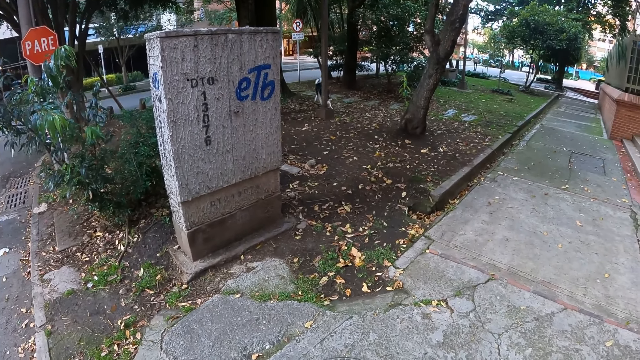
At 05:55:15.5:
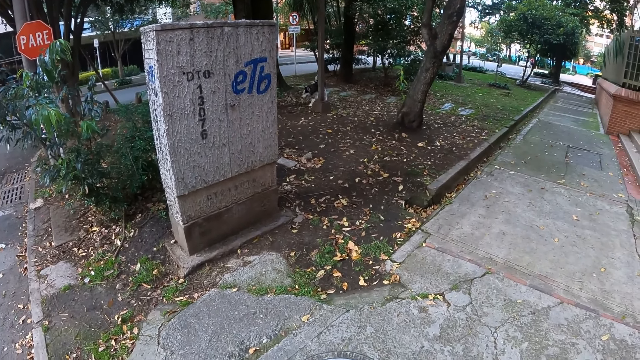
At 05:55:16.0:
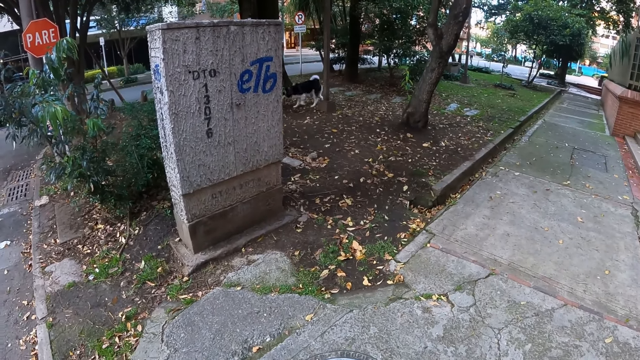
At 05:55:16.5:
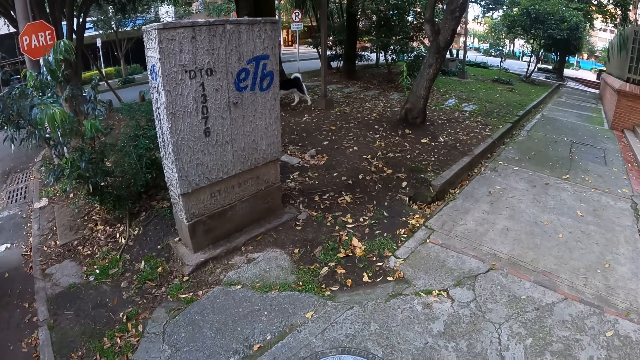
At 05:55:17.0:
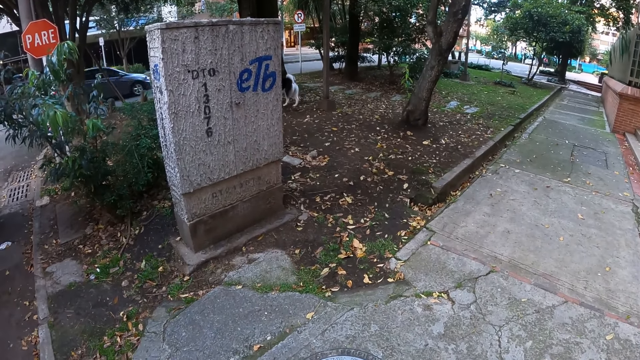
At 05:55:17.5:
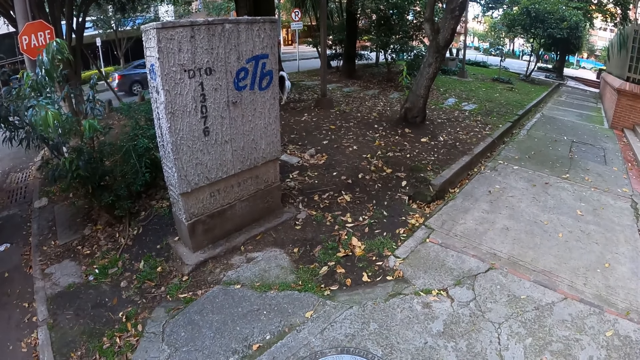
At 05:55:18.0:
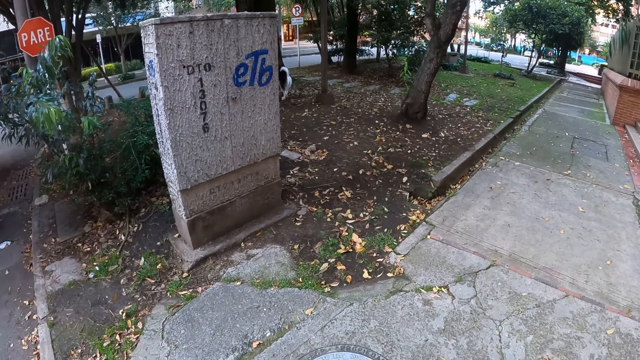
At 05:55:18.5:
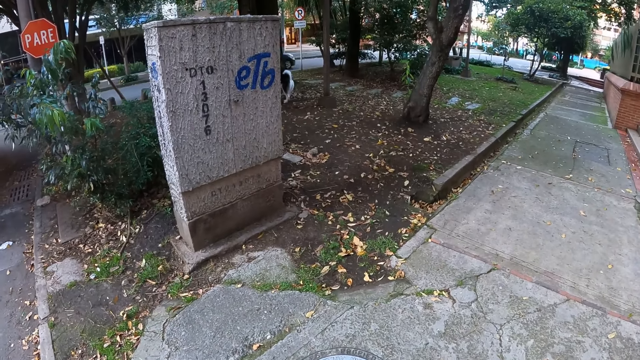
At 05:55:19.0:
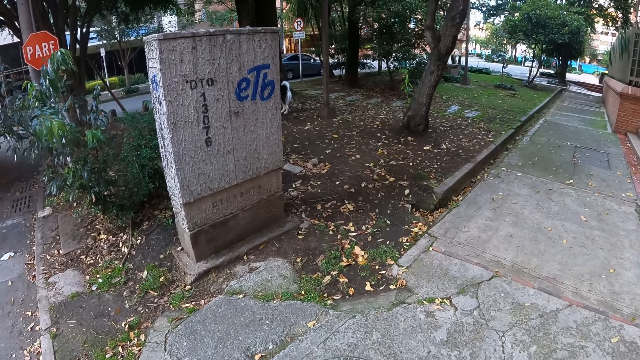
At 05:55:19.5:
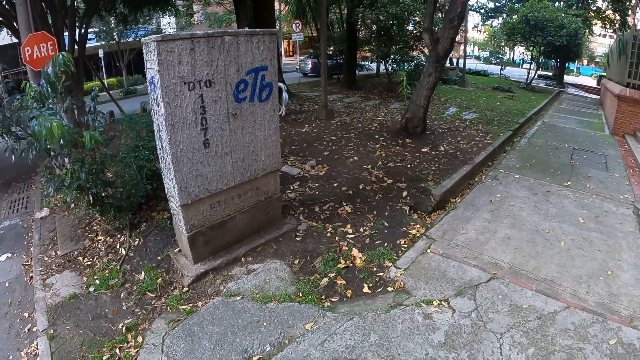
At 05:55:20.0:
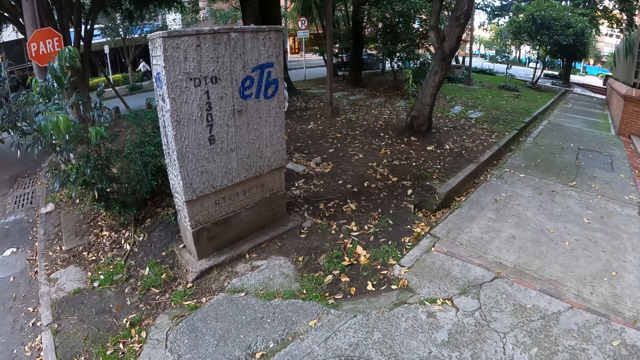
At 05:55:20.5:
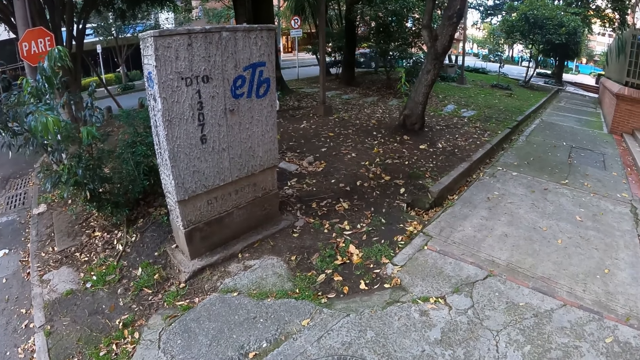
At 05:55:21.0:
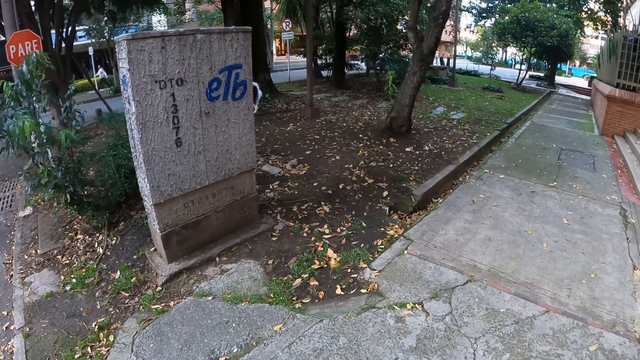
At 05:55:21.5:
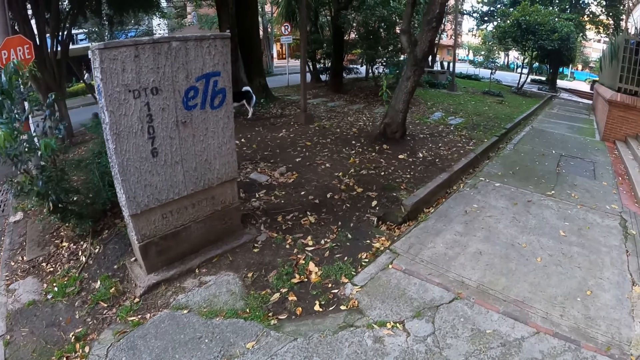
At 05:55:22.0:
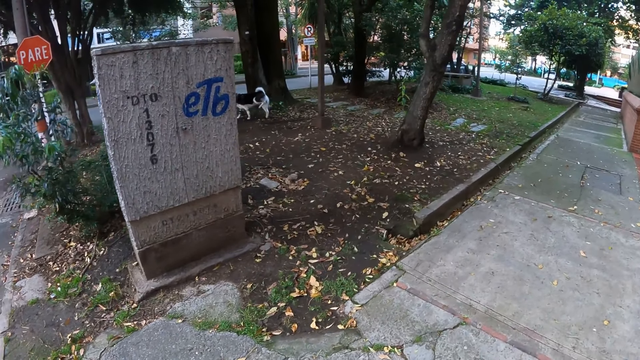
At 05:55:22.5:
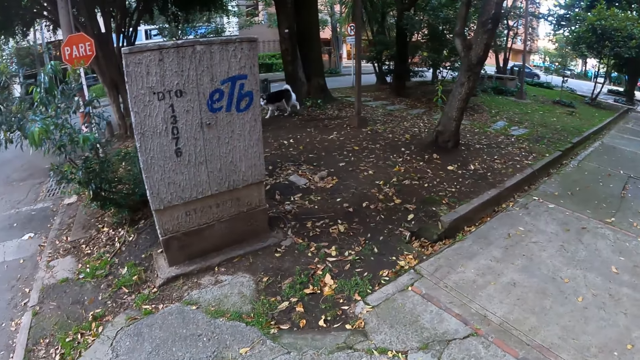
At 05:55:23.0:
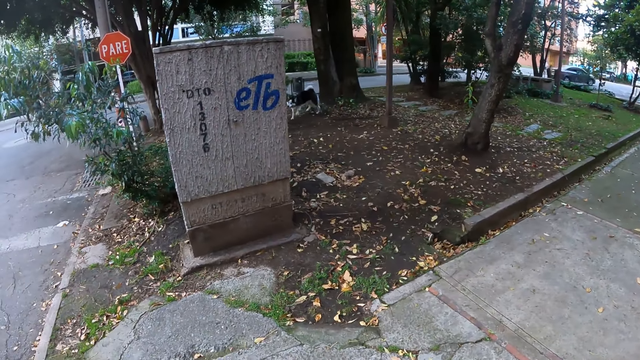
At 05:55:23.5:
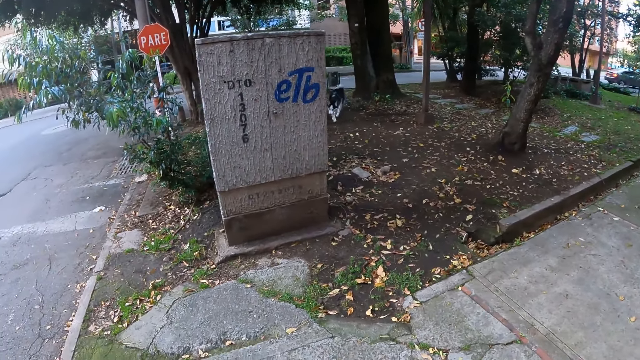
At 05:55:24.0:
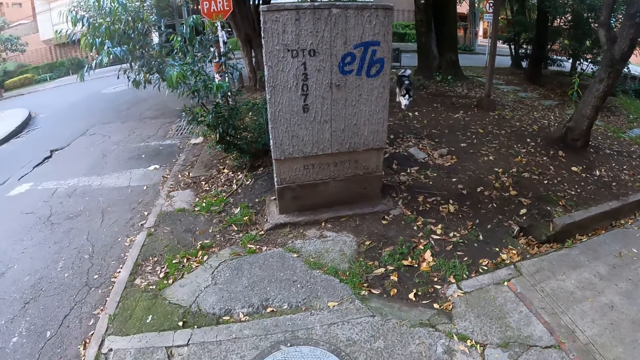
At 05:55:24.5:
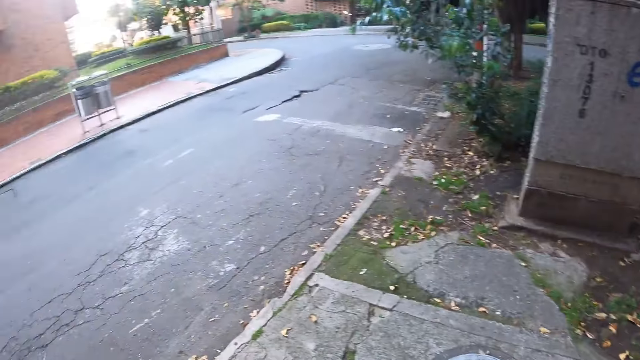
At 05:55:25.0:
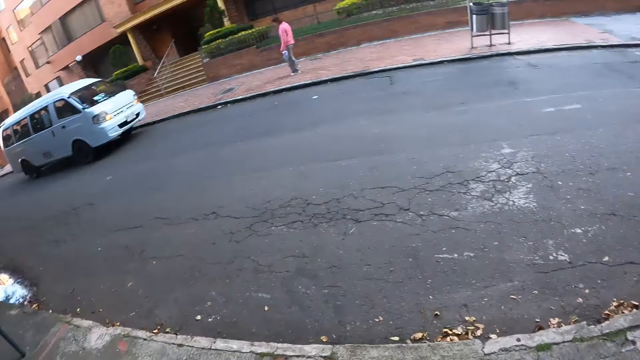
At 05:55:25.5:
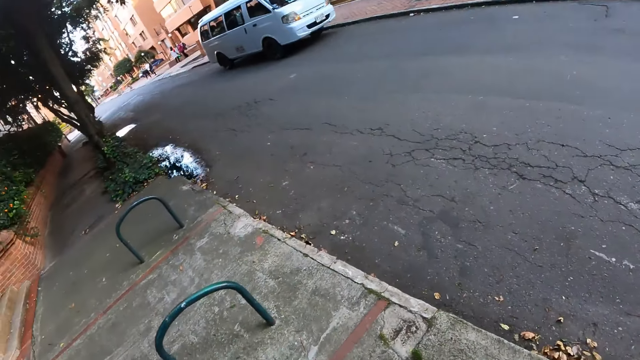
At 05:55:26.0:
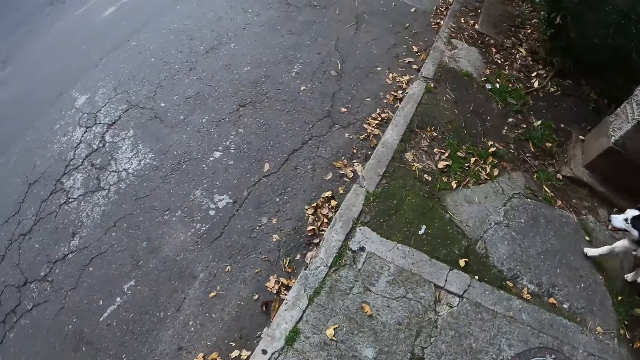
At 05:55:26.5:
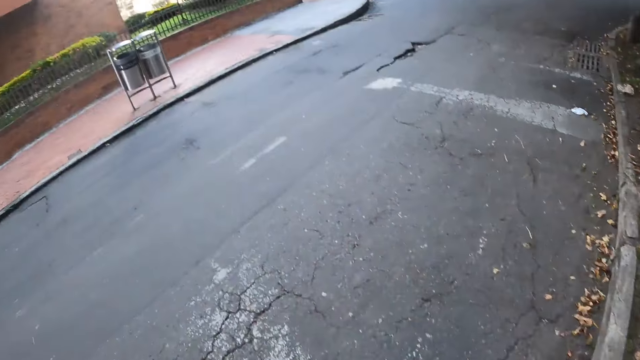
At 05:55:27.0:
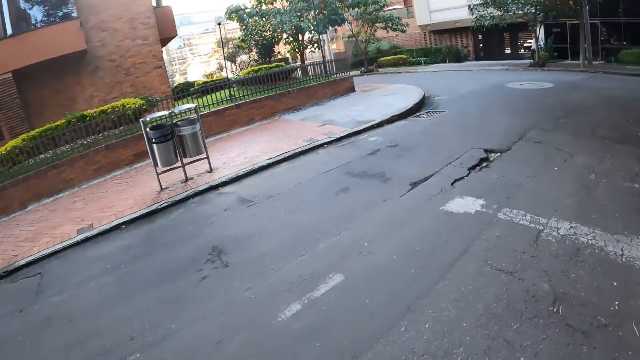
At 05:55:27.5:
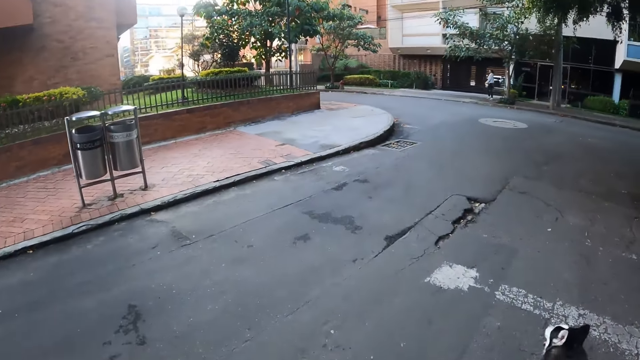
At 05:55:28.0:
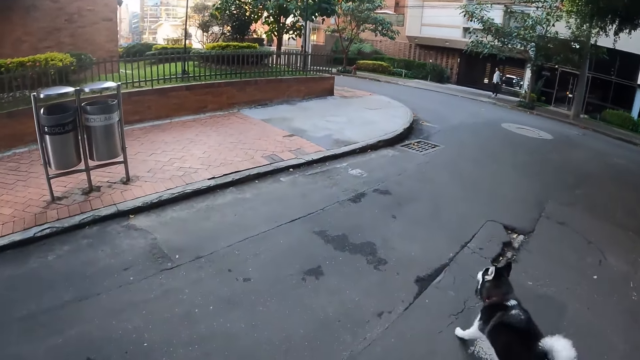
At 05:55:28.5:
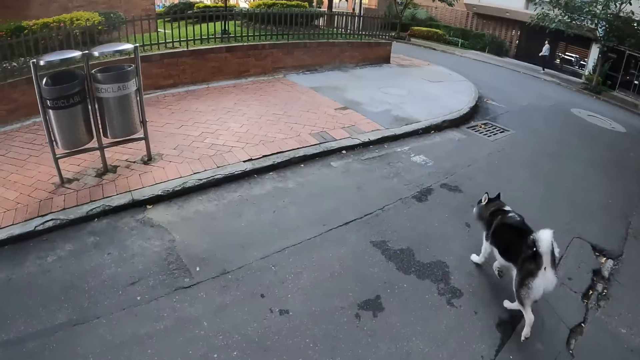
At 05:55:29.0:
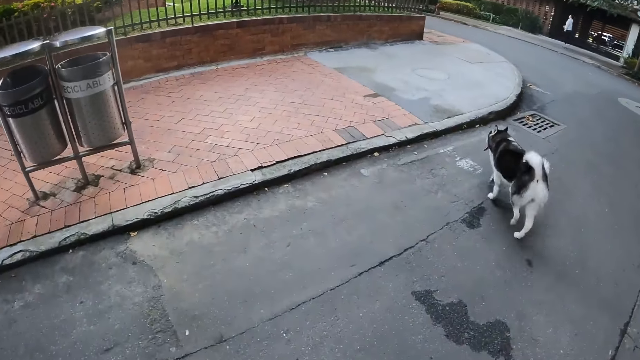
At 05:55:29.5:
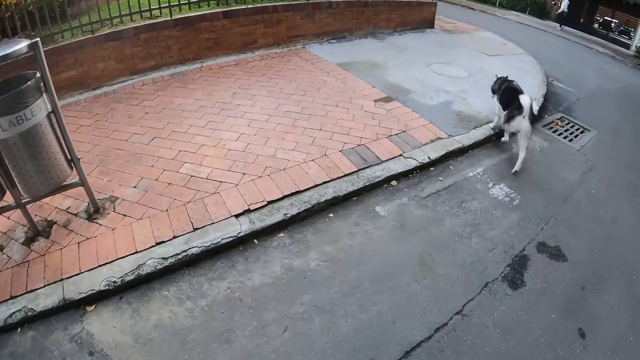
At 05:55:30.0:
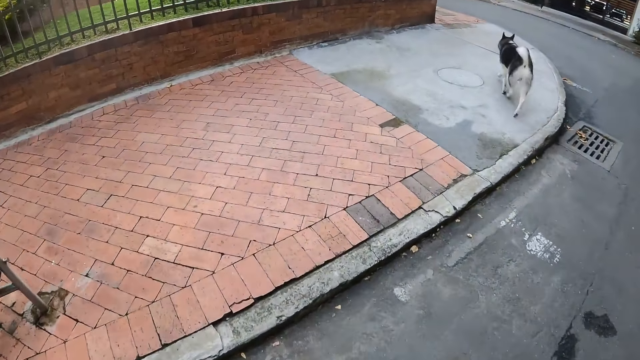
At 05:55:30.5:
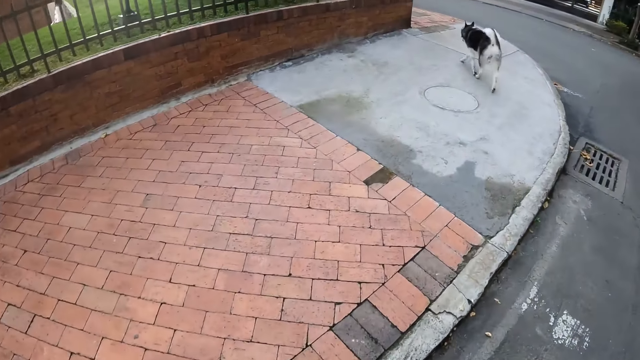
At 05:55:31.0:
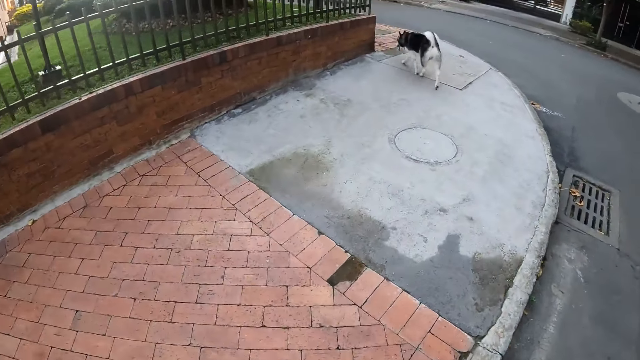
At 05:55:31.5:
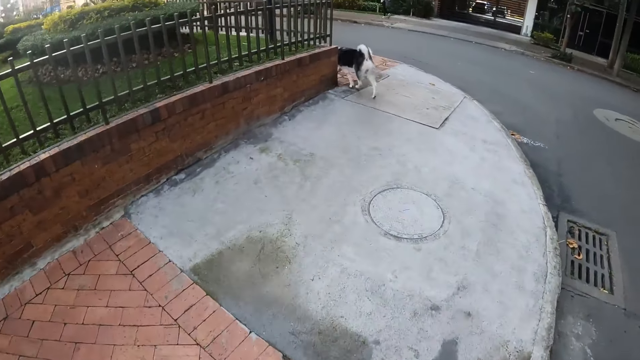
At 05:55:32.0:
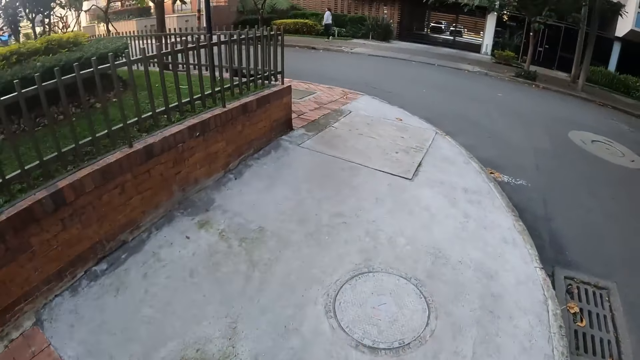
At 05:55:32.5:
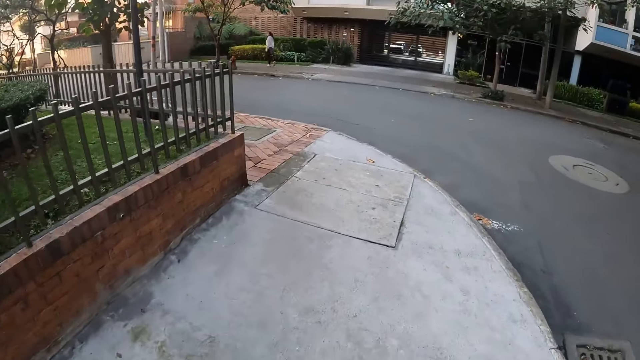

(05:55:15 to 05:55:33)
The camera wearer crosses the road. The dog crosses the road. The camera wearer walks.

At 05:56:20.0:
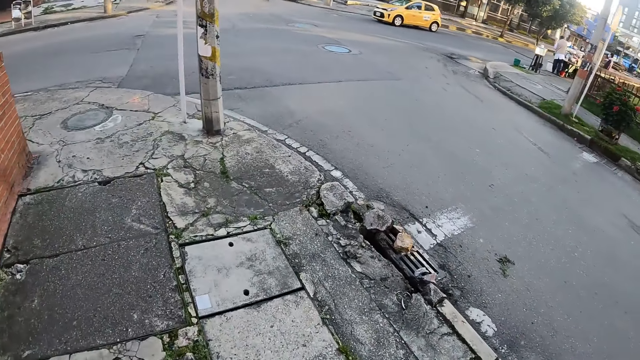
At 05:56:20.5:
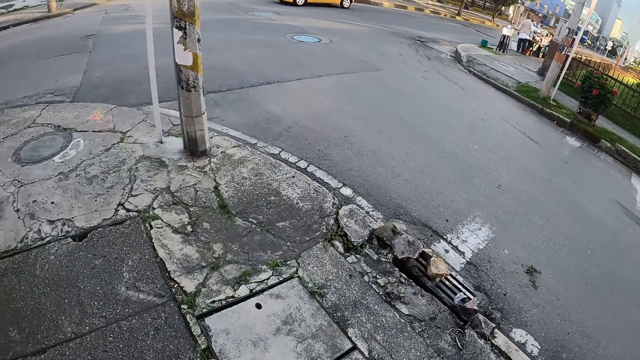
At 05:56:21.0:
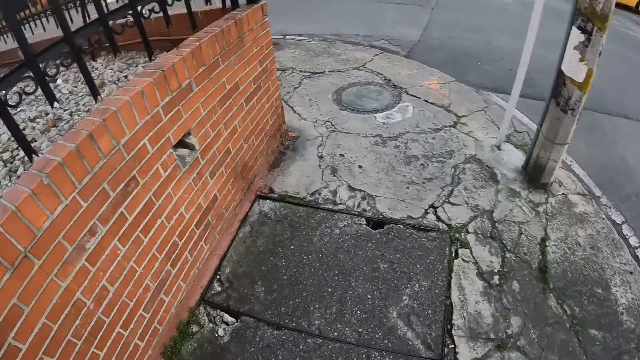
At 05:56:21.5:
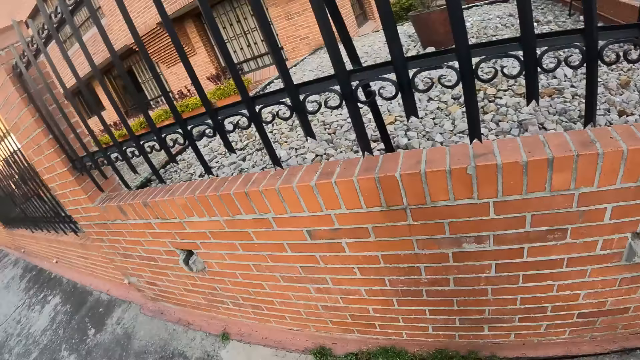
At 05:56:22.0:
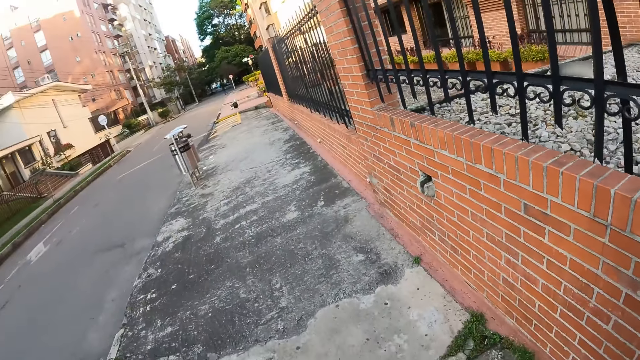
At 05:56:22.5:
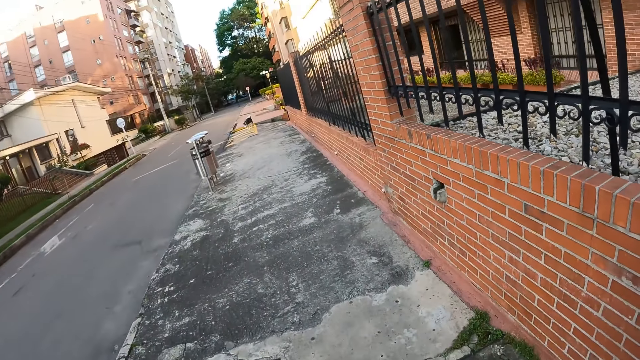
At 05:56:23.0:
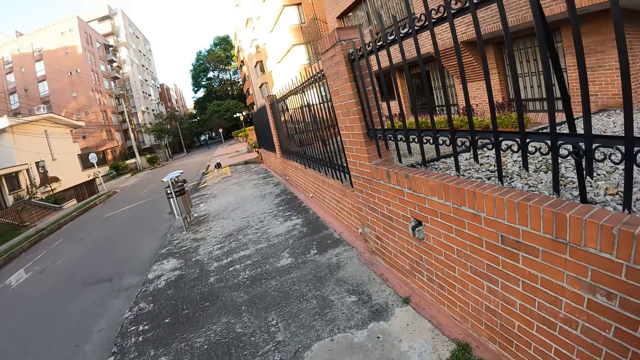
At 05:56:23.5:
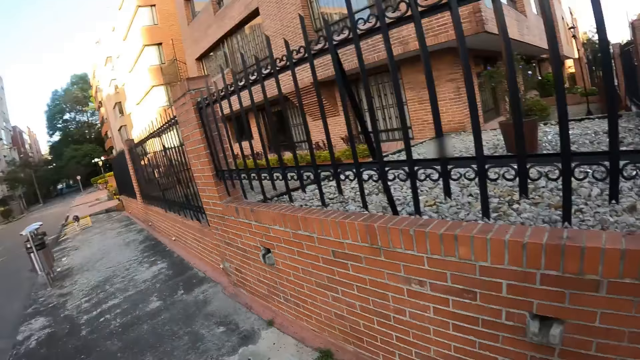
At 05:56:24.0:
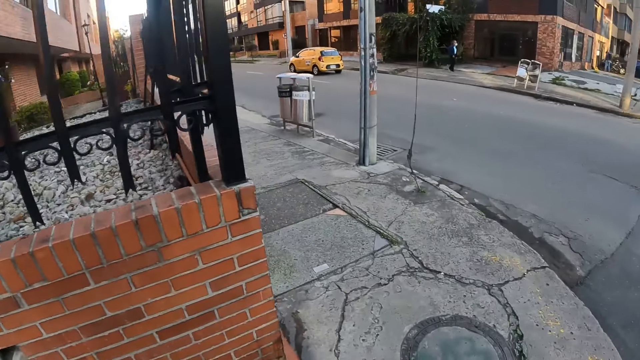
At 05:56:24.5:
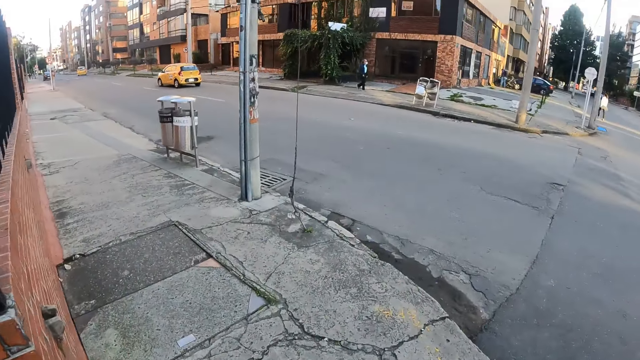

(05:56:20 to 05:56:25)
The camera wearer looks back. They walk along the pavement.
